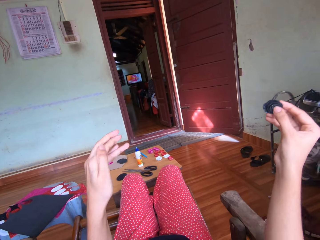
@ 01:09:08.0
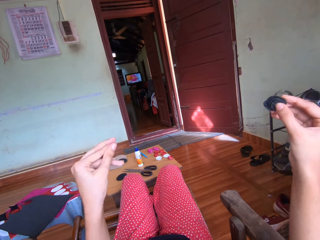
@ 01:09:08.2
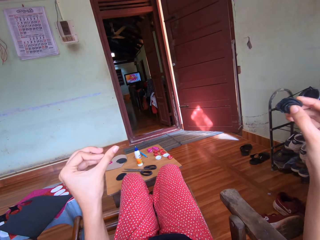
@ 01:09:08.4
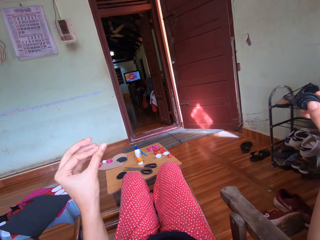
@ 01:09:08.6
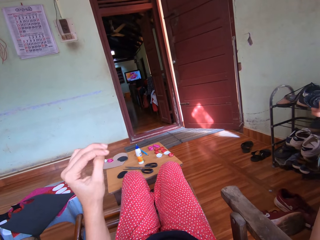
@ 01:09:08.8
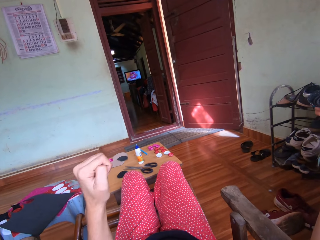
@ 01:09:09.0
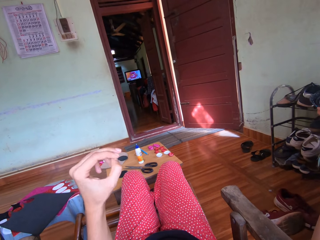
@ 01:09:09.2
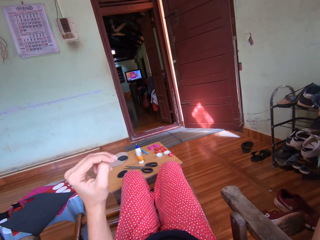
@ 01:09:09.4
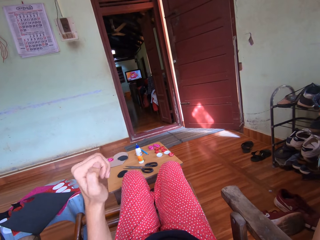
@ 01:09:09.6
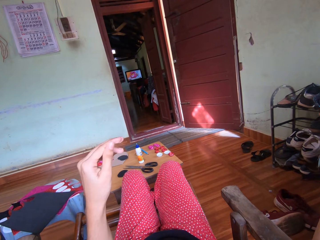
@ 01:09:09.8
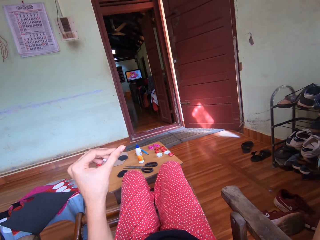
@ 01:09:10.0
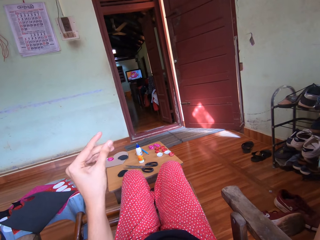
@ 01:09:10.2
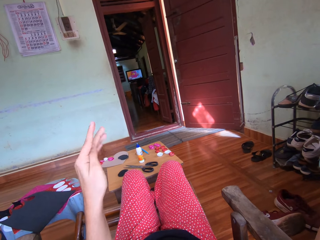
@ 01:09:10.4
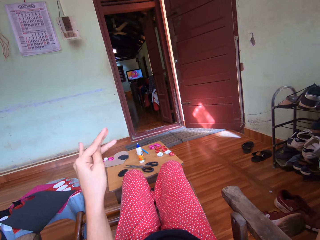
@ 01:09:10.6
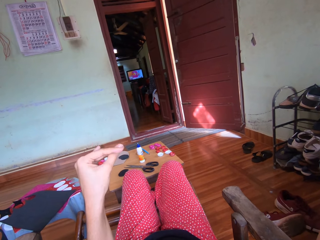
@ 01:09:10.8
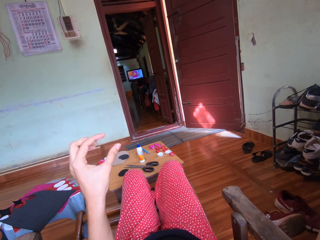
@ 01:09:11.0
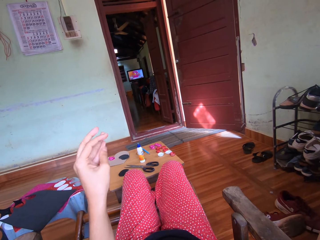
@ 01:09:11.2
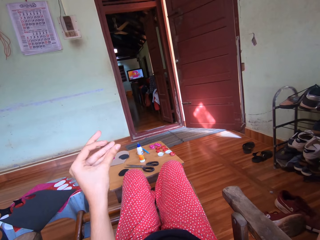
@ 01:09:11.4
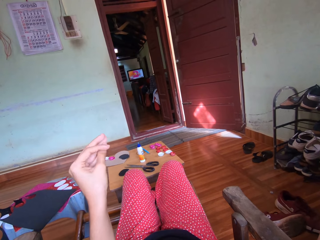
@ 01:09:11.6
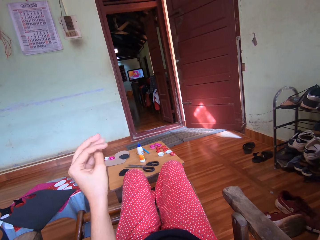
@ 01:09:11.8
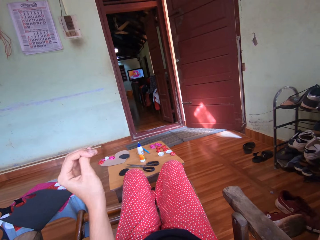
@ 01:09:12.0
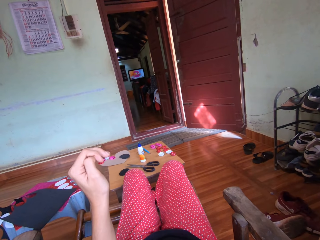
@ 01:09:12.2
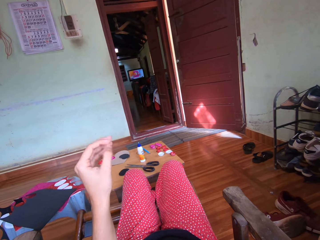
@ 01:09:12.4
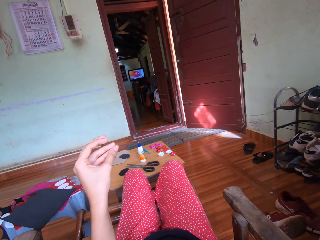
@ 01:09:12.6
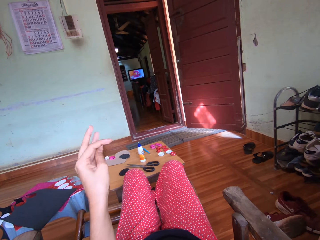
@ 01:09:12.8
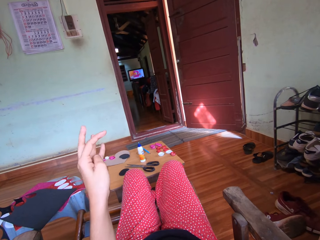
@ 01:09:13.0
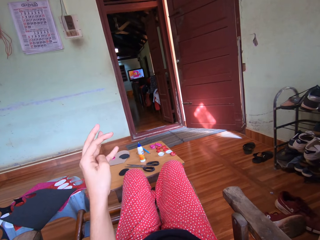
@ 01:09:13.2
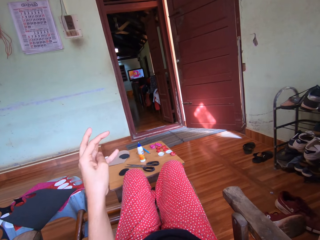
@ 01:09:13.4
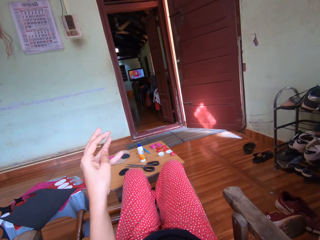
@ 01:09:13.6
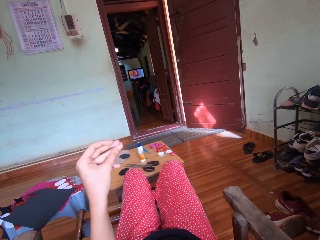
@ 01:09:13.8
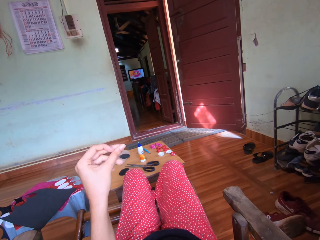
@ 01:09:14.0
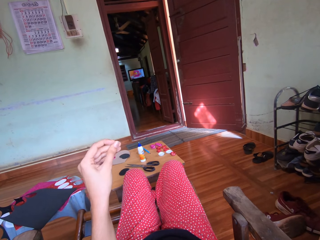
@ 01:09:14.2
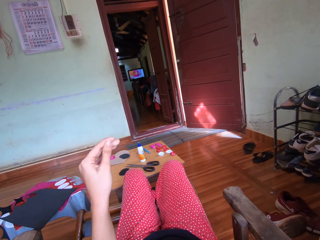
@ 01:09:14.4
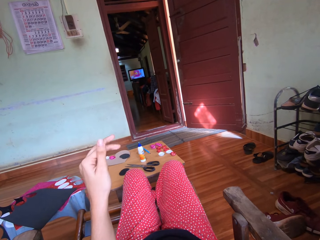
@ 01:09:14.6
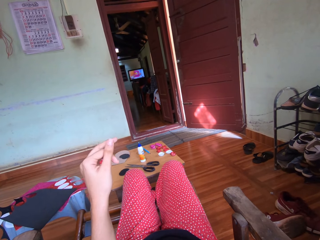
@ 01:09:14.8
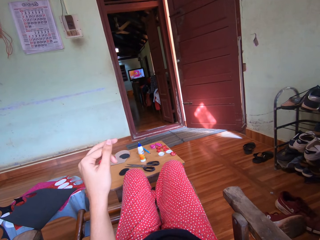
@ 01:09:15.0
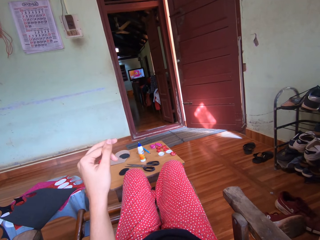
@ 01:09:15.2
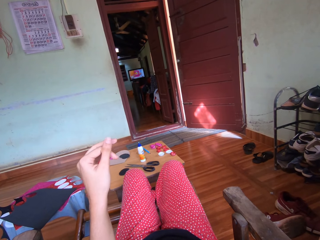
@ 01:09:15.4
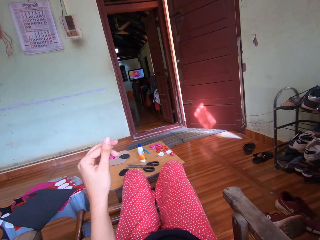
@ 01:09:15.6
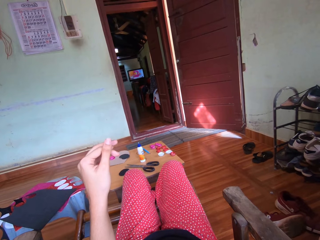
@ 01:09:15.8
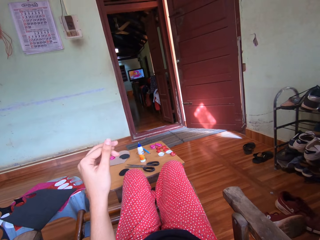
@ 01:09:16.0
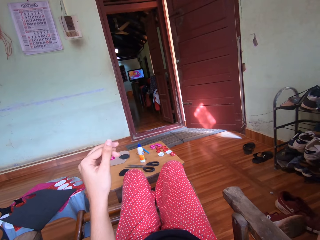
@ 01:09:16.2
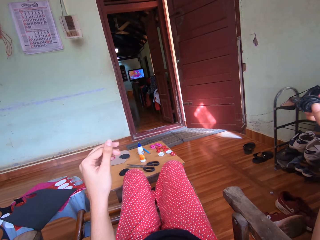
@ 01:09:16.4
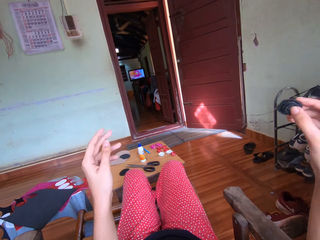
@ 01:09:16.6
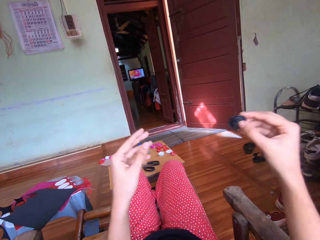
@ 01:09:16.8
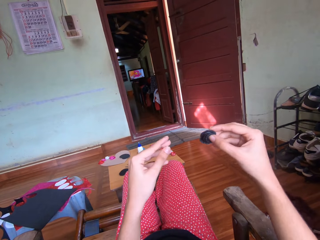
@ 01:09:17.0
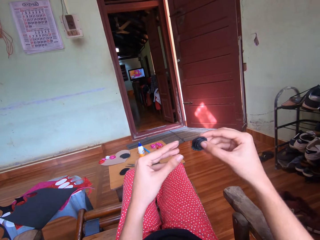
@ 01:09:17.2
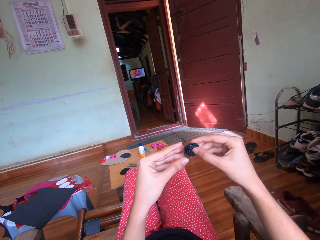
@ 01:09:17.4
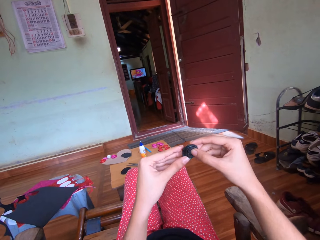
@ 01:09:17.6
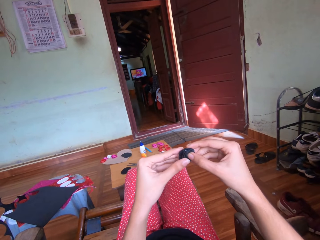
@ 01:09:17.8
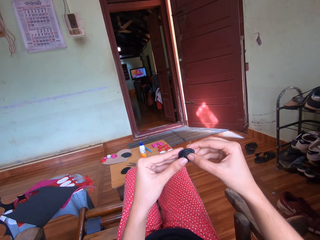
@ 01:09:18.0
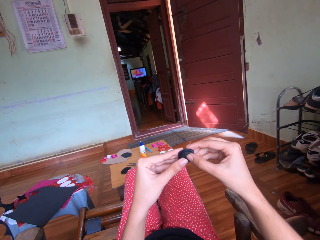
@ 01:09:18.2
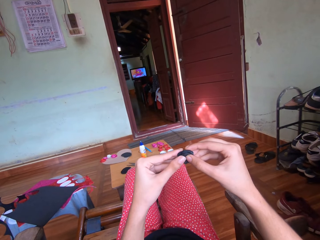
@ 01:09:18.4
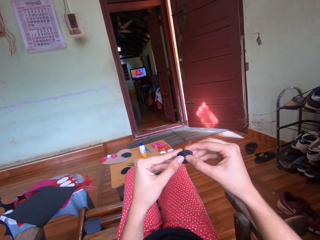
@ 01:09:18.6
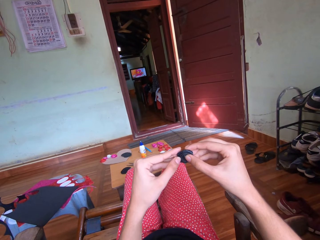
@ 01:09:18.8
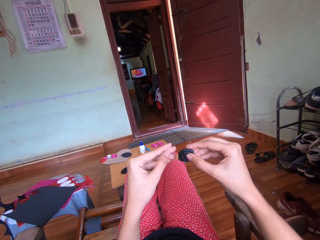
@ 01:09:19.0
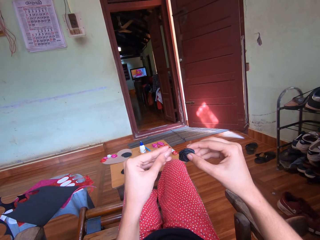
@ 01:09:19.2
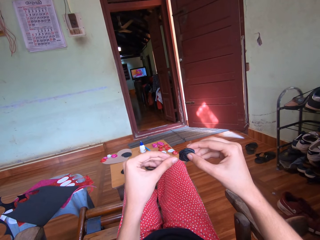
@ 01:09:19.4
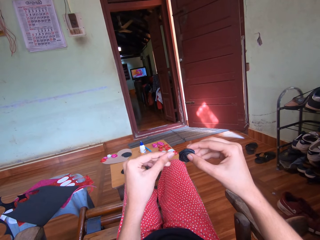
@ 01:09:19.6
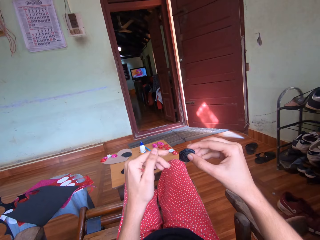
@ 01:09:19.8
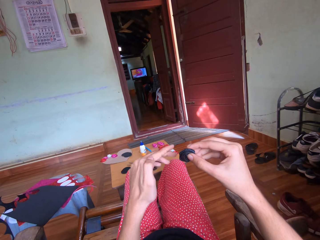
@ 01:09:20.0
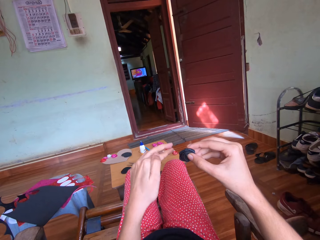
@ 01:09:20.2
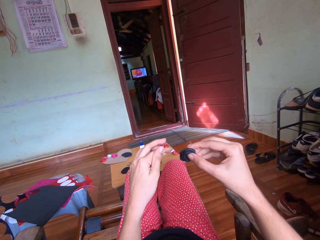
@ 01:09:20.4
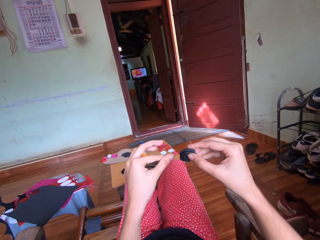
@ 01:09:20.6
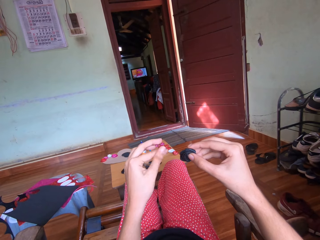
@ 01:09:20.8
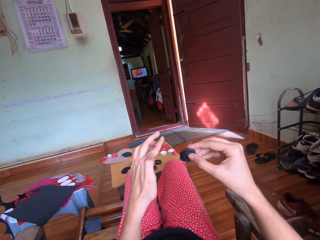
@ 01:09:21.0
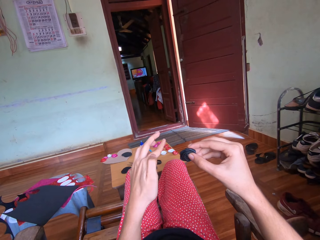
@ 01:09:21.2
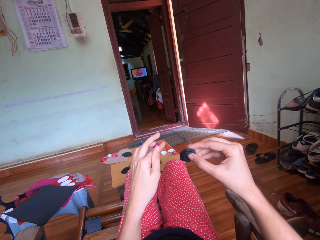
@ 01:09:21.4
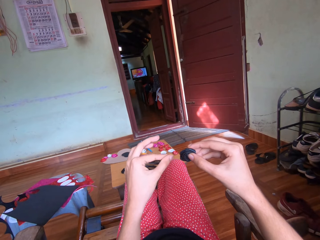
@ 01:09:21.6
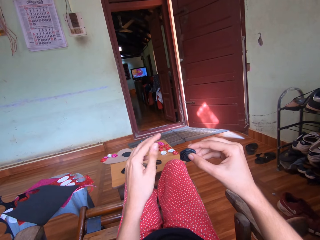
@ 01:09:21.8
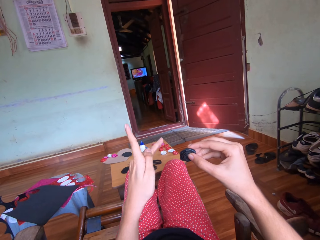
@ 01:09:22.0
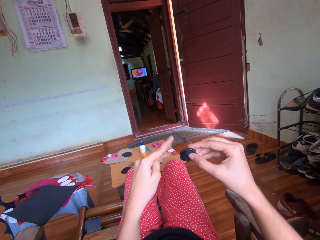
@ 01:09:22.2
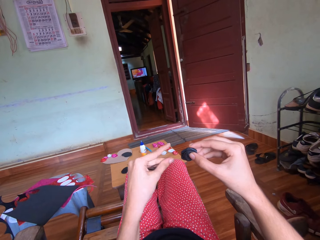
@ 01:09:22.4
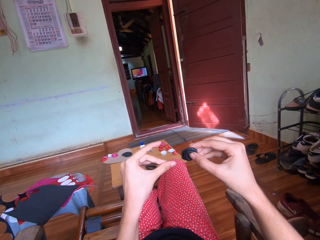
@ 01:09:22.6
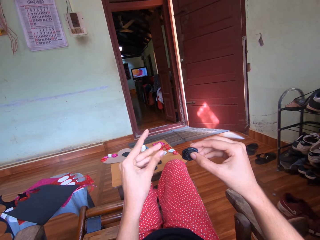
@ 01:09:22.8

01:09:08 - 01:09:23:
The camera wearer lifts the black craft. They touch the black craft with both hands. They rub their left fingers.

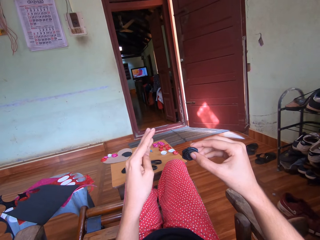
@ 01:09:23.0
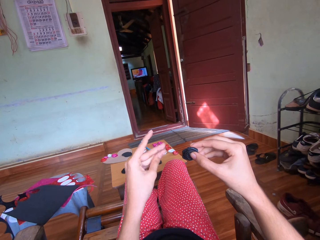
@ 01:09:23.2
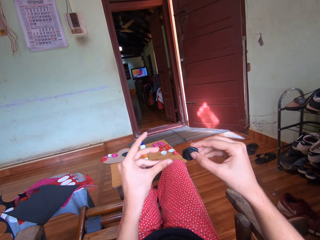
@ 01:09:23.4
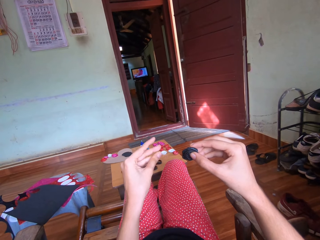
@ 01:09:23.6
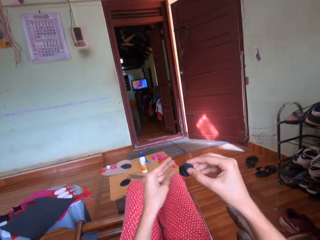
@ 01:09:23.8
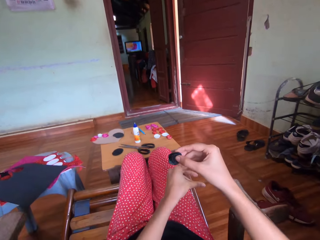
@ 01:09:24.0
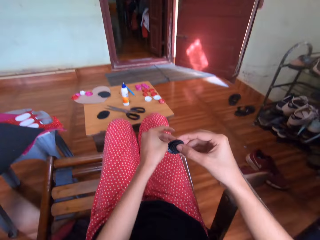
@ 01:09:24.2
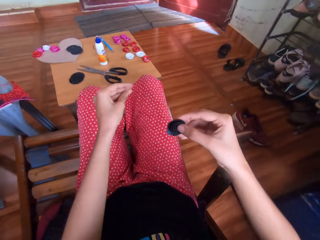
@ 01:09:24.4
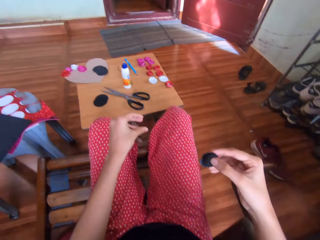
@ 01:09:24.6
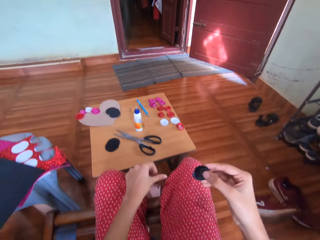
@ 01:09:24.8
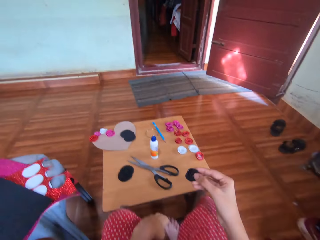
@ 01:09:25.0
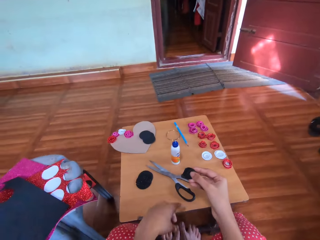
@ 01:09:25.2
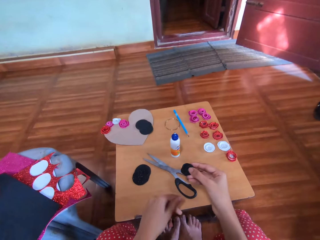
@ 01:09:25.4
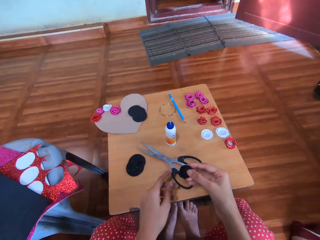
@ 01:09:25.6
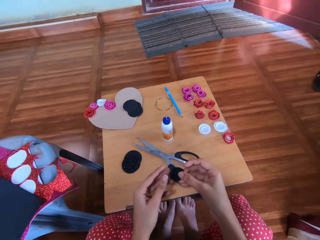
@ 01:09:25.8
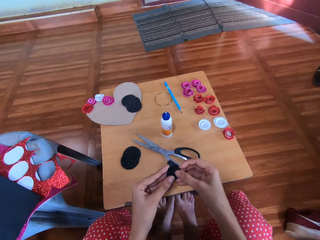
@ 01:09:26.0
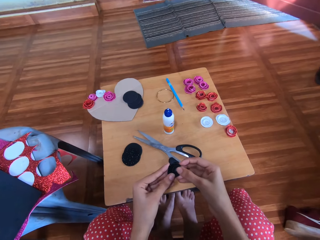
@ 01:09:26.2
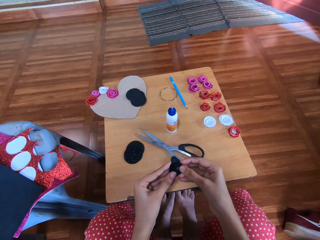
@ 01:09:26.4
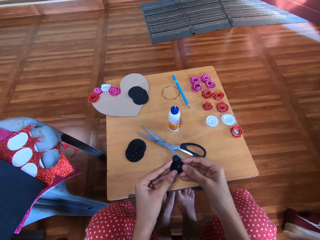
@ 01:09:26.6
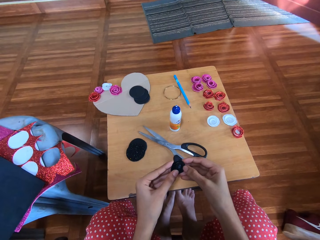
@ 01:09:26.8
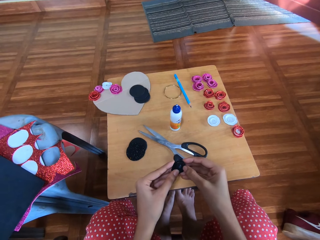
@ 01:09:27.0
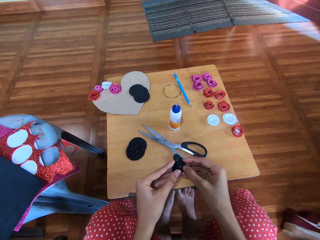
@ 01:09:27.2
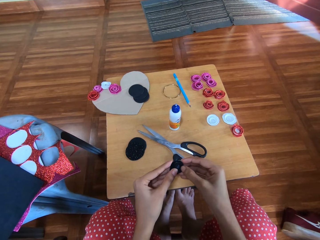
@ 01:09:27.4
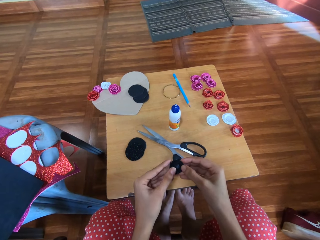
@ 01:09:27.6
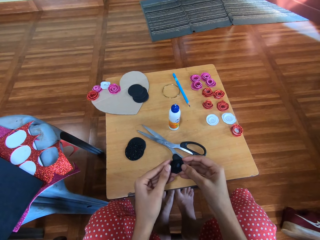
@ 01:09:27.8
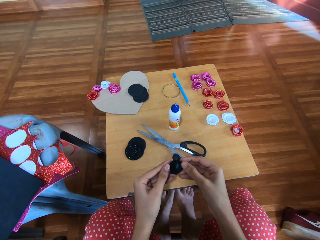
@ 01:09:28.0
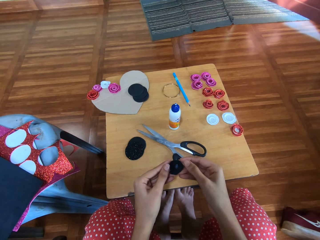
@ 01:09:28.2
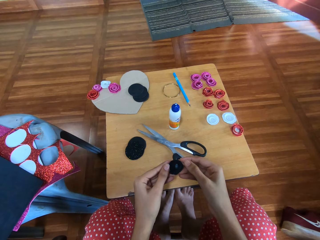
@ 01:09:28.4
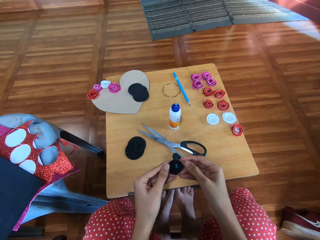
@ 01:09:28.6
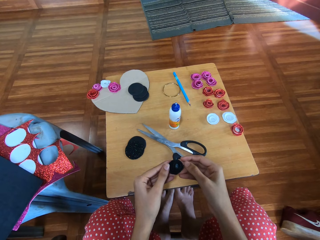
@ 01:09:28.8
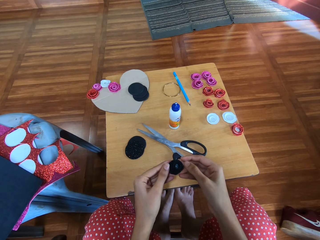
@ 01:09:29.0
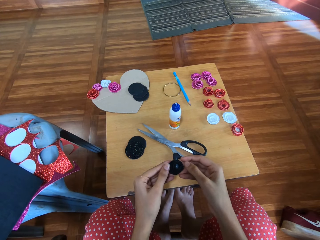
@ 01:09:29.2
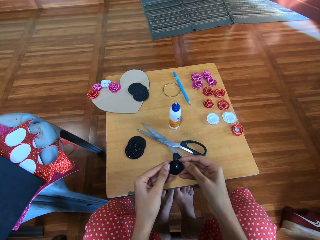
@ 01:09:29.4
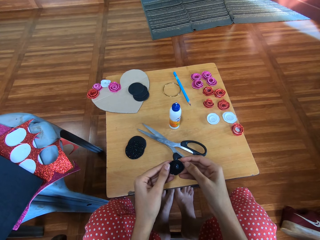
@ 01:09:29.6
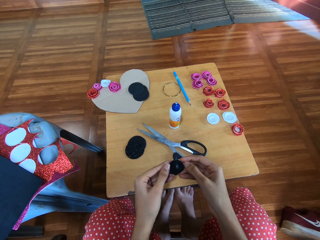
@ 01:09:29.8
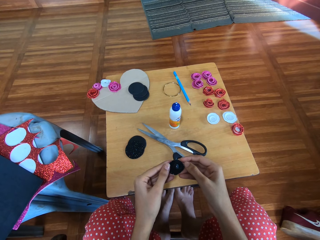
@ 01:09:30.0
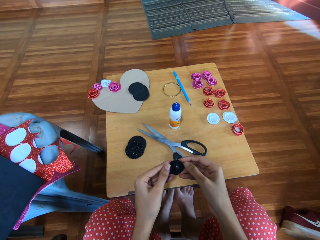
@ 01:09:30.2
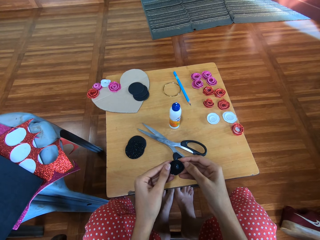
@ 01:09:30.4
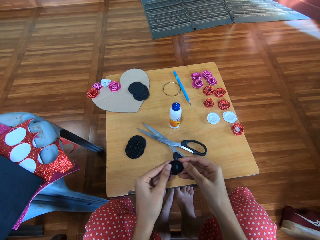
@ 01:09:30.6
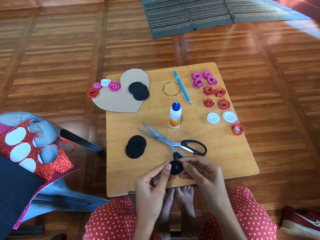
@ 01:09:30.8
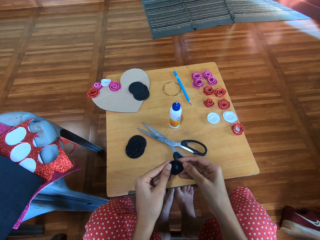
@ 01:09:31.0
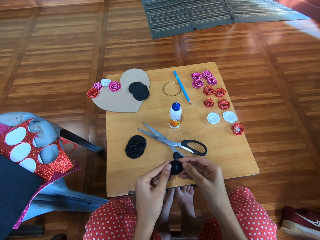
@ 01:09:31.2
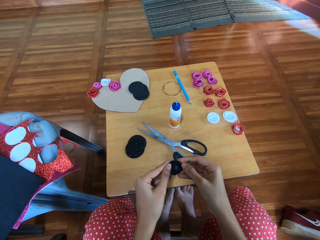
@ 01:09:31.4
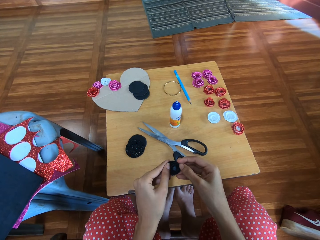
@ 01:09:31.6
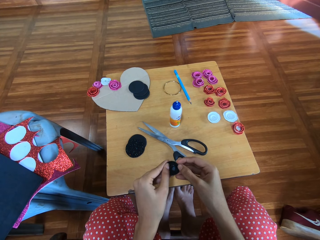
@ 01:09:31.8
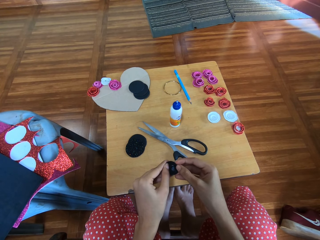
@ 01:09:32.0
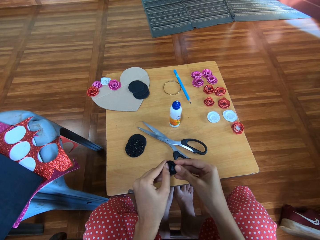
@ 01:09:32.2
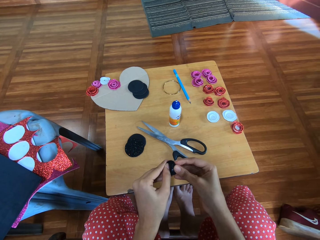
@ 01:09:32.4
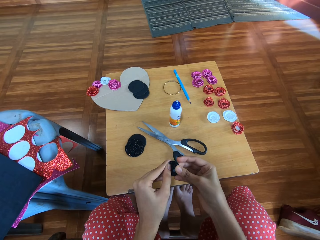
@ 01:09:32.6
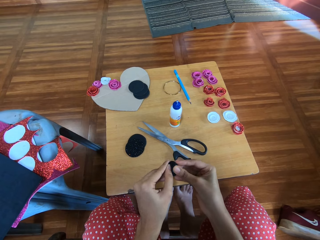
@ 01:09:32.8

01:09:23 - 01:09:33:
The camera wearer touches the black craft with both hands.
